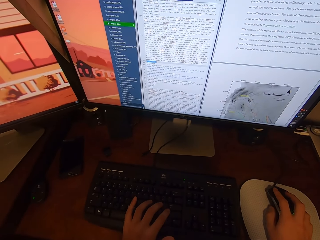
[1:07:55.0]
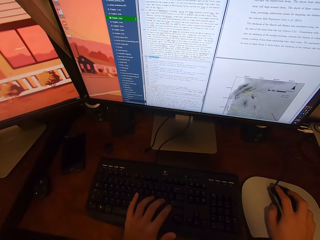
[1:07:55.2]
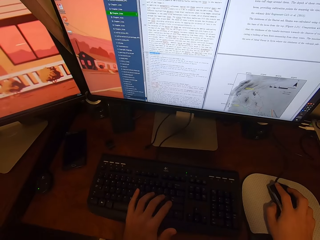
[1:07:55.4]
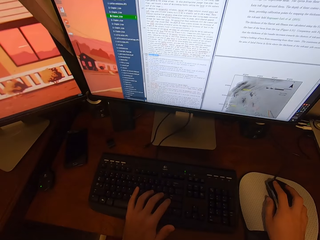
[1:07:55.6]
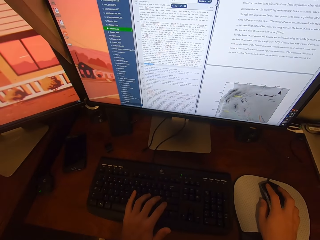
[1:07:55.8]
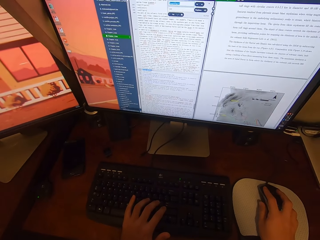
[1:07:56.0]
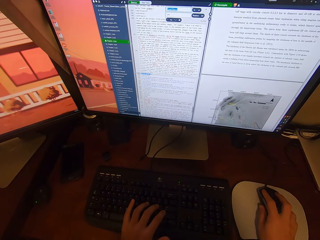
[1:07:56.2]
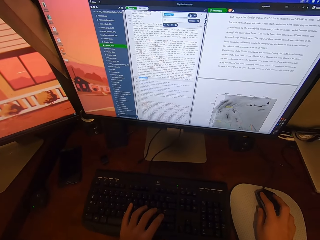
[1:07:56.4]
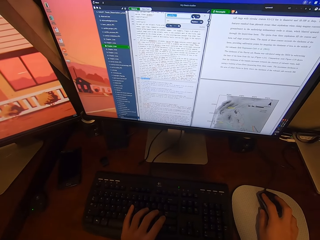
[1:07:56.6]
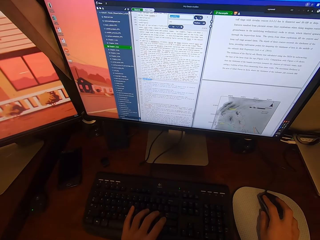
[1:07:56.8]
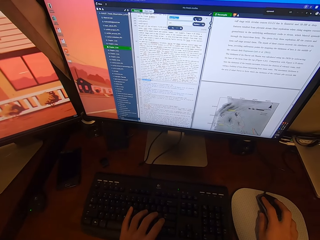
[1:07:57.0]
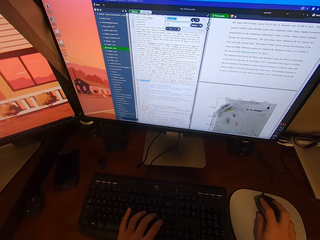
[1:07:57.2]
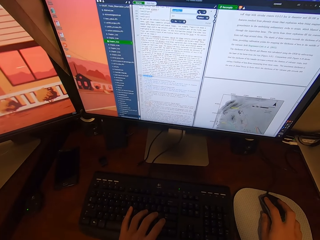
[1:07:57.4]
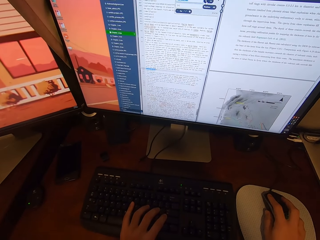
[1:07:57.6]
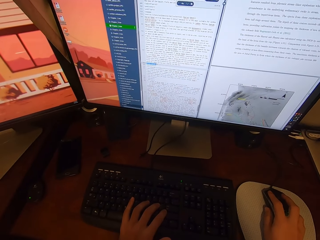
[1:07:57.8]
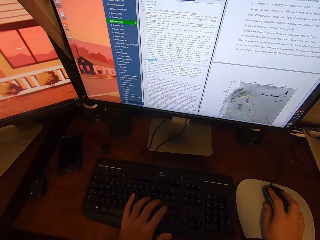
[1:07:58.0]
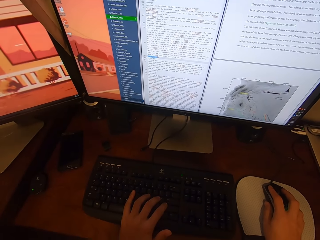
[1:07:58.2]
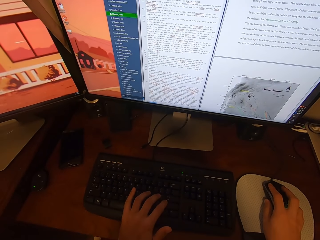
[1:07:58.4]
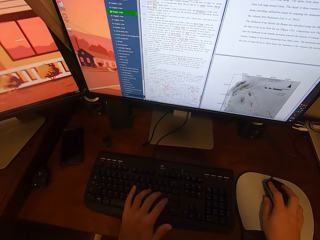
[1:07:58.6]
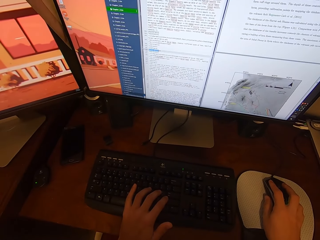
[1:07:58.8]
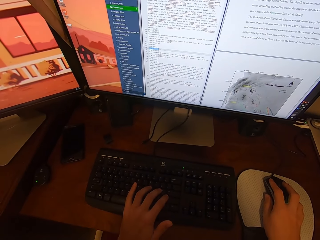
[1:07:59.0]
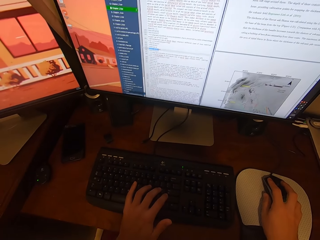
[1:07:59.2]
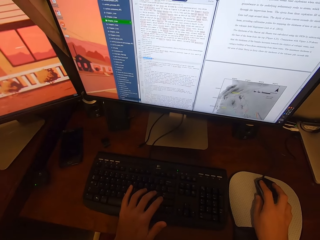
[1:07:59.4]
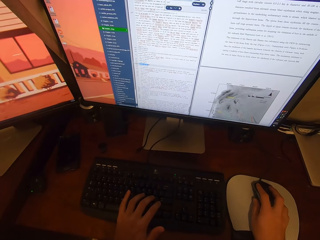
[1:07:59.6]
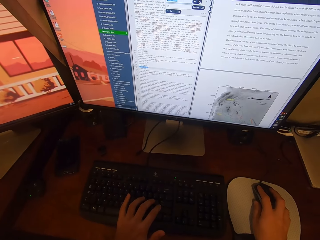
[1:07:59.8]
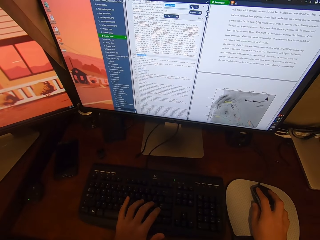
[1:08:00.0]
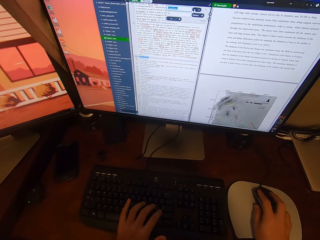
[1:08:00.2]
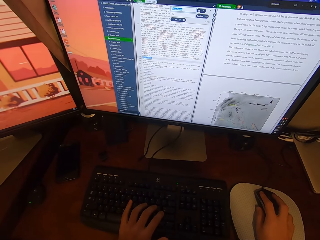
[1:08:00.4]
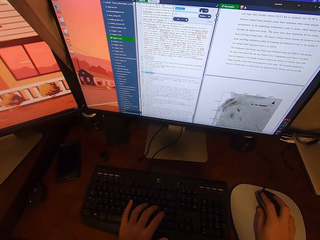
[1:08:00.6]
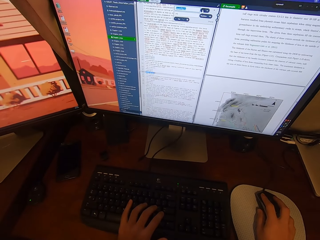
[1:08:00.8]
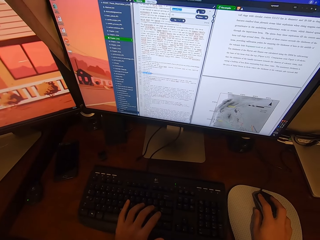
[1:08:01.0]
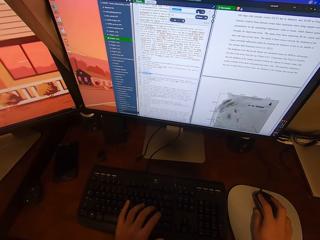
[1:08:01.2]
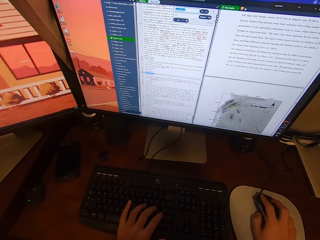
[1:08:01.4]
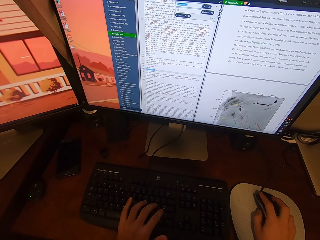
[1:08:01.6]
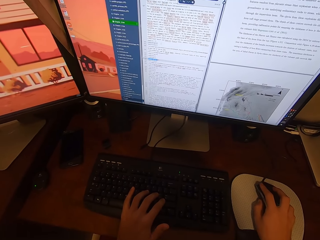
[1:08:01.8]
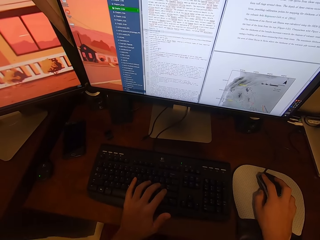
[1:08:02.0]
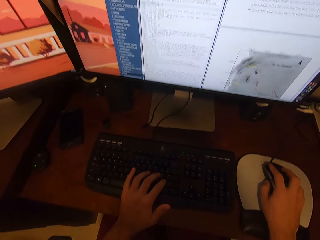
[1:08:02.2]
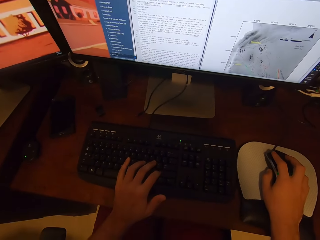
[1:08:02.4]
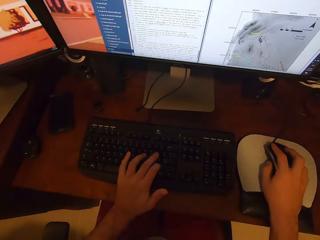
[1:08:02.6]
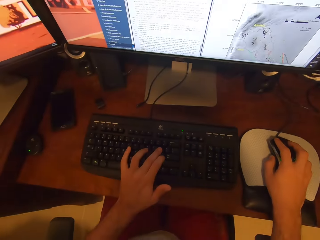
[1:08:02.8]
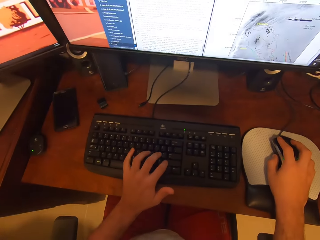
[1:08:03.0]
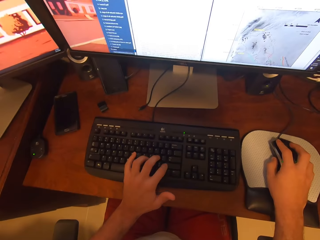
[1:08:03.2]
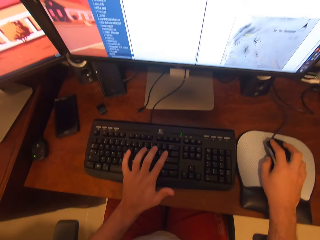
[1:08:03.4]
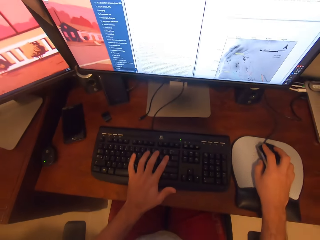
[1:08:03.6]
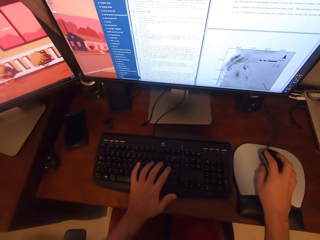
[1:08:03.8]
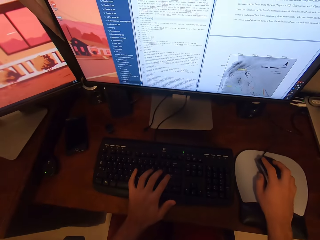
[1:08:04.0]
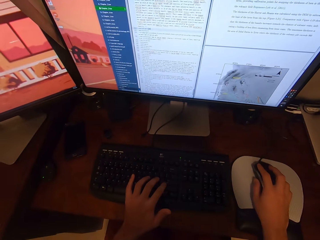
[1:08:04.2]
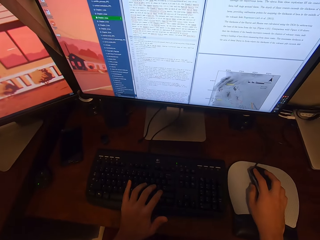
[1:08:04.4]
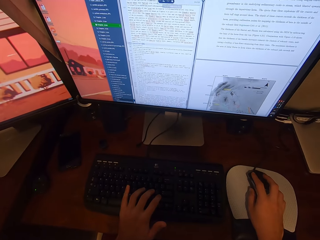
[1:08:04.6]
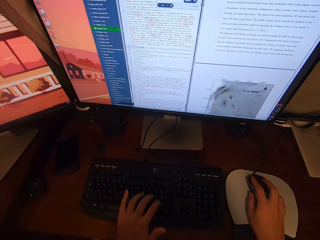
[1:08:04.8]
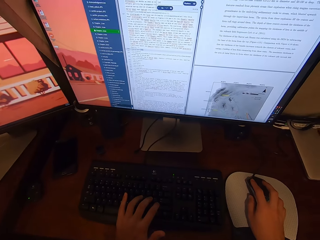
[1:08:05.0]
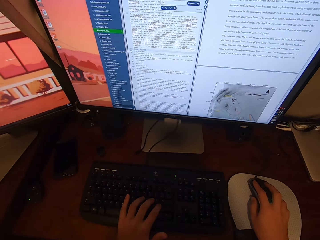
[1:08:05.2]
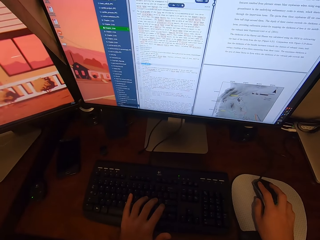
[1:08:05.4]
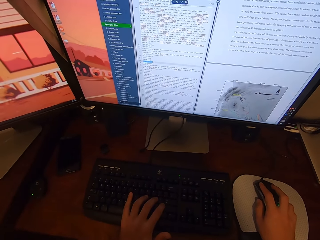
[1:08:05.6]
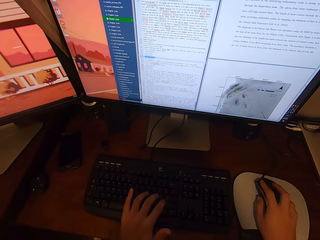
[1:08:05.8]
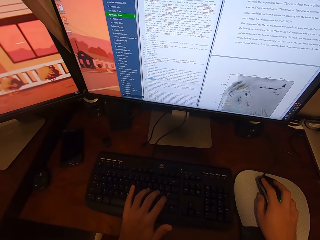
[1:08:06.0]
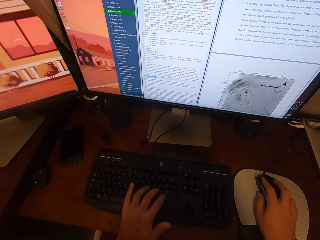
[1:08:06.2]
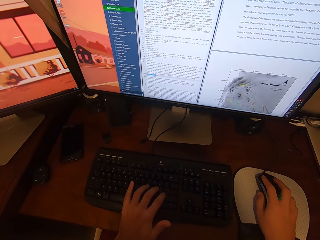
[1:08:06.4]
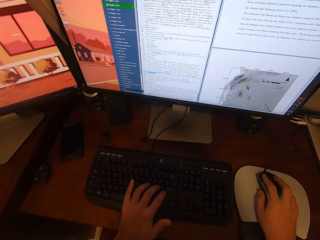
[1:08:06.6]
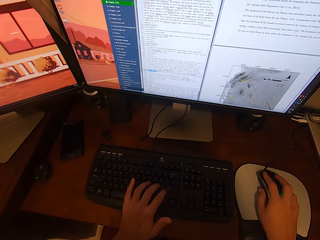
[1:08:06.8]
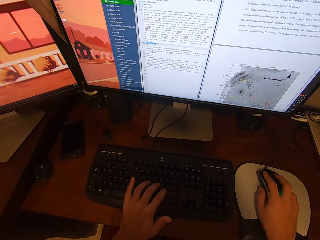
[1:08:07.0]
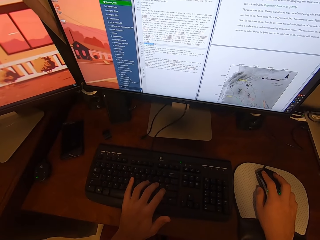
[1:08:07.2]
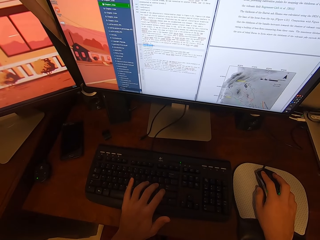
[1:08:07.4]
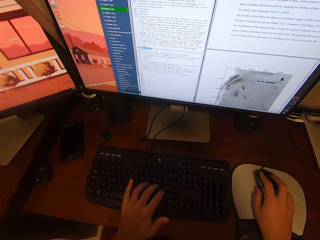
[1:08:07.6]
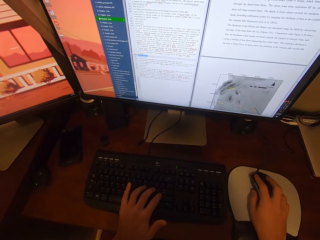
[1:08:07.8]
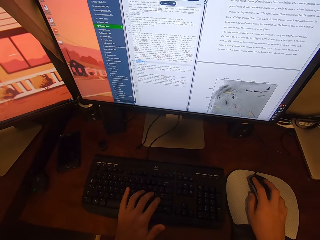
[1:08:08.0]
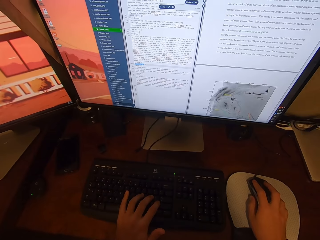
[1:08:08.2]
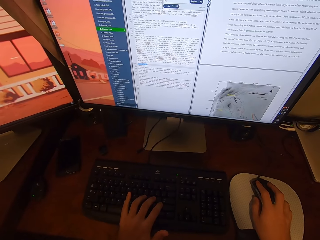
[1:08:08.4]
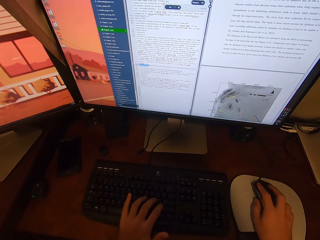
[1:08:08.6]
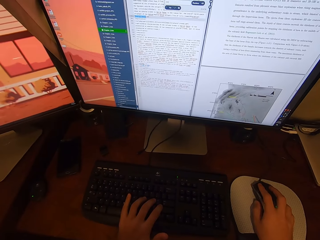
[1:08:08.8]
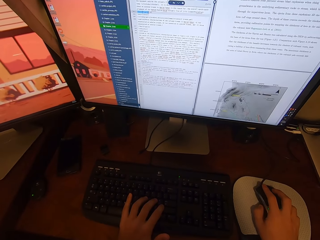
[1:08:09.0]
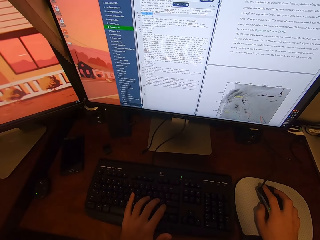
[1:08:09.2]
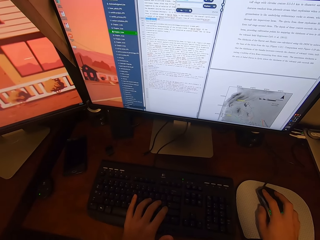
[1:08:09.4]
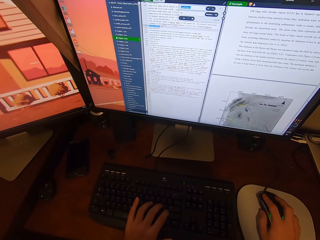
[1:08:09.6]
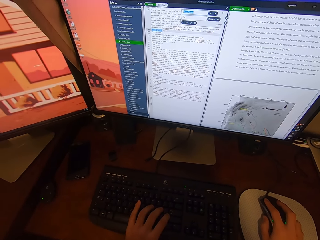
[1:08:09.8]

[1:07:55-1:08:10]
The camera wearer operates a desktop with a mouse. He types on a keyboard with his hand. He operates the desktop with the mouse.

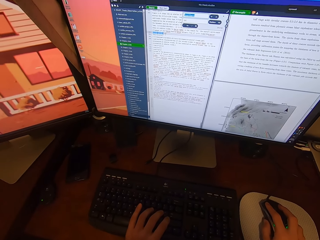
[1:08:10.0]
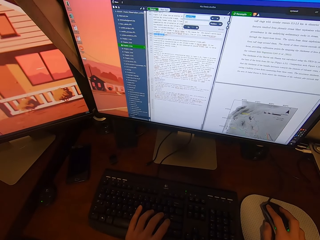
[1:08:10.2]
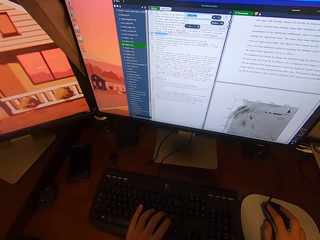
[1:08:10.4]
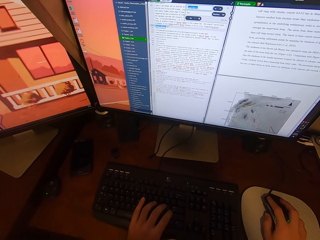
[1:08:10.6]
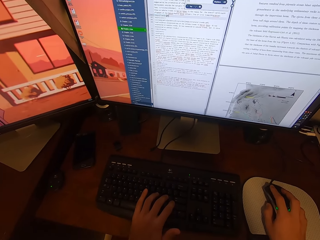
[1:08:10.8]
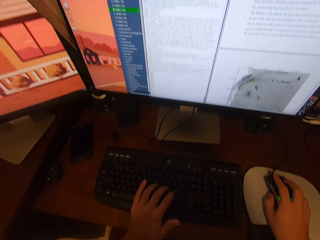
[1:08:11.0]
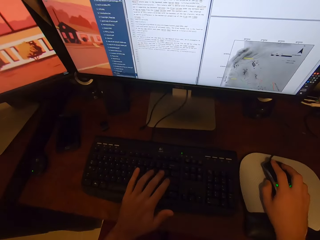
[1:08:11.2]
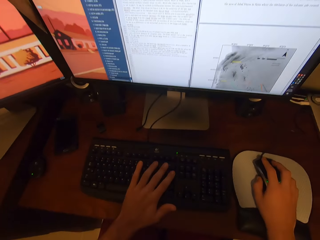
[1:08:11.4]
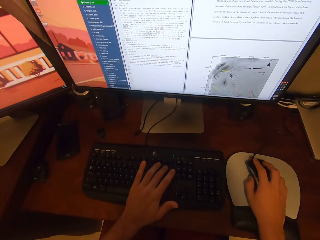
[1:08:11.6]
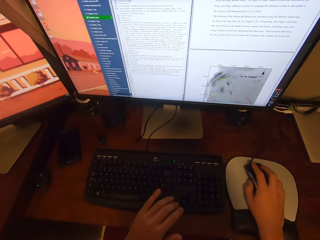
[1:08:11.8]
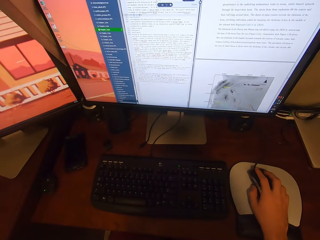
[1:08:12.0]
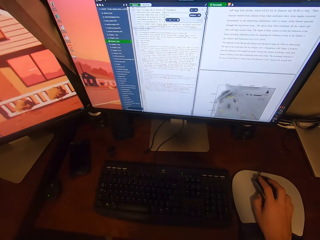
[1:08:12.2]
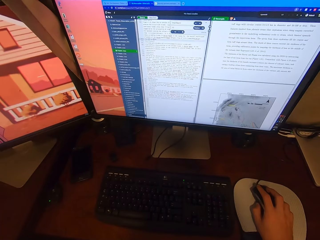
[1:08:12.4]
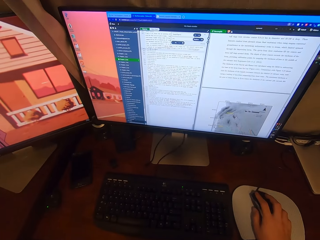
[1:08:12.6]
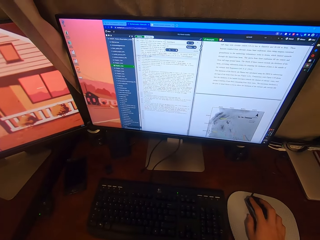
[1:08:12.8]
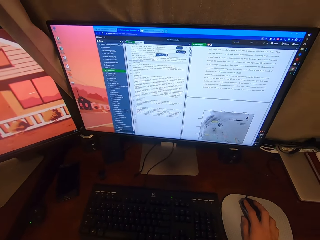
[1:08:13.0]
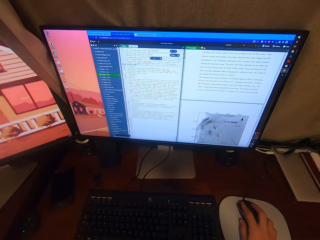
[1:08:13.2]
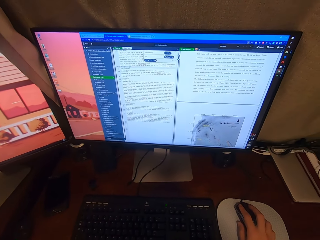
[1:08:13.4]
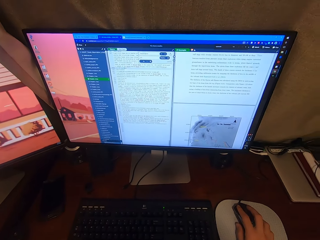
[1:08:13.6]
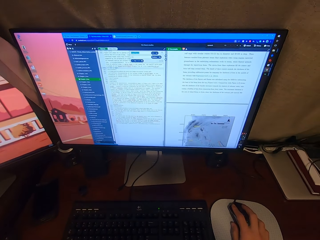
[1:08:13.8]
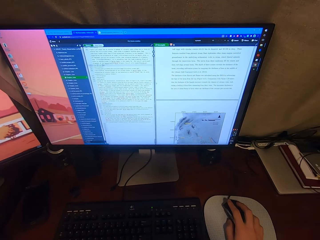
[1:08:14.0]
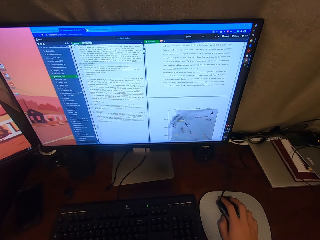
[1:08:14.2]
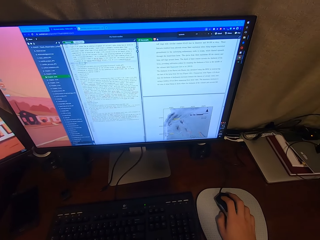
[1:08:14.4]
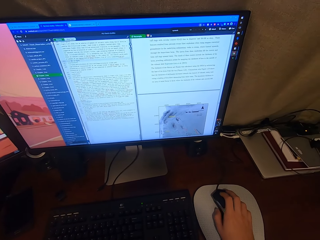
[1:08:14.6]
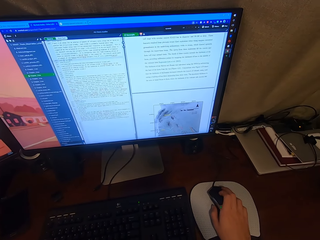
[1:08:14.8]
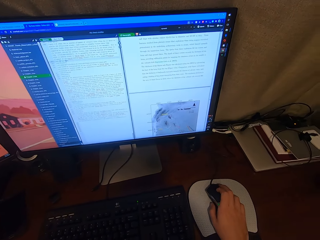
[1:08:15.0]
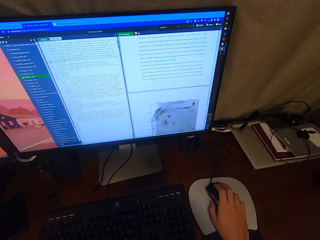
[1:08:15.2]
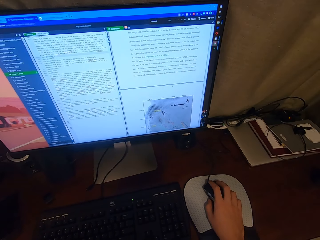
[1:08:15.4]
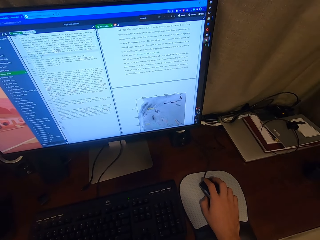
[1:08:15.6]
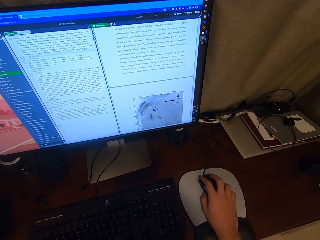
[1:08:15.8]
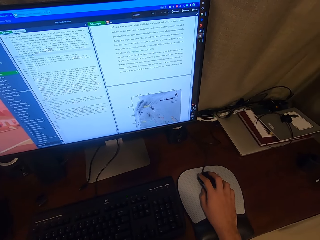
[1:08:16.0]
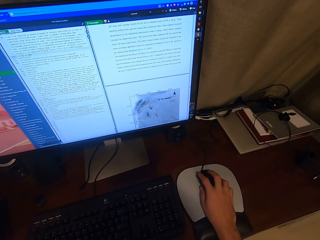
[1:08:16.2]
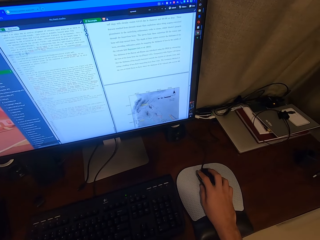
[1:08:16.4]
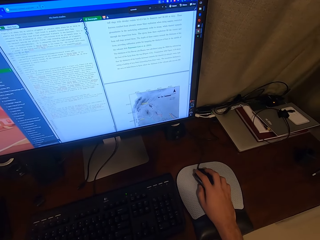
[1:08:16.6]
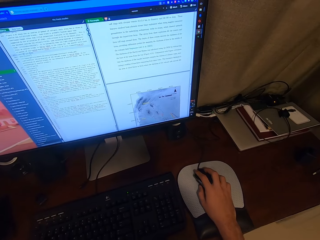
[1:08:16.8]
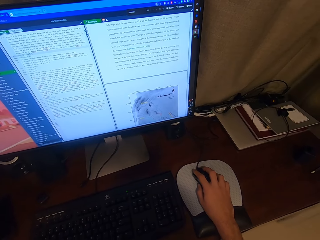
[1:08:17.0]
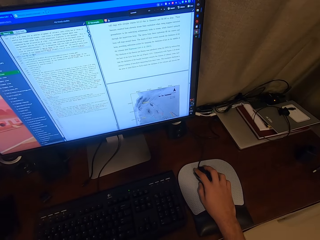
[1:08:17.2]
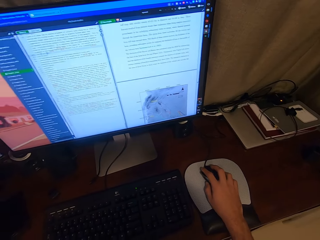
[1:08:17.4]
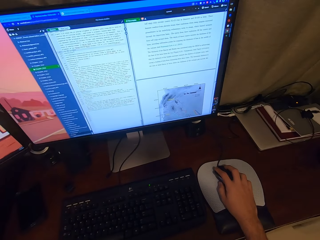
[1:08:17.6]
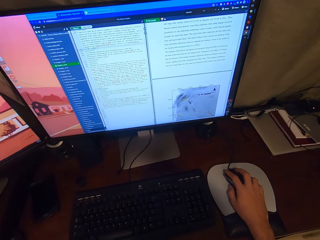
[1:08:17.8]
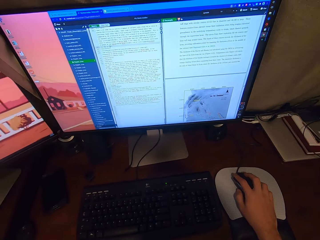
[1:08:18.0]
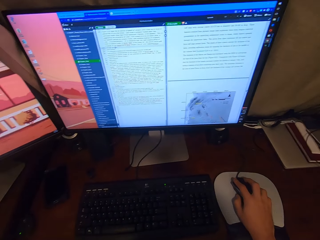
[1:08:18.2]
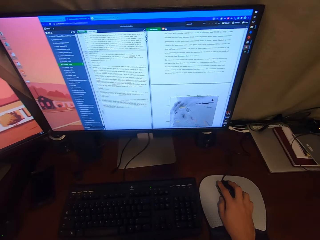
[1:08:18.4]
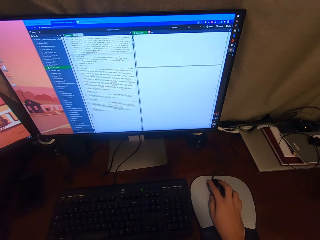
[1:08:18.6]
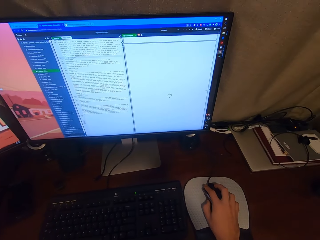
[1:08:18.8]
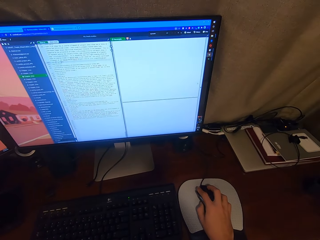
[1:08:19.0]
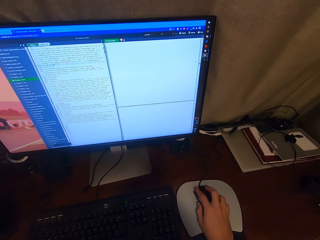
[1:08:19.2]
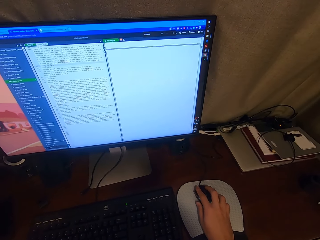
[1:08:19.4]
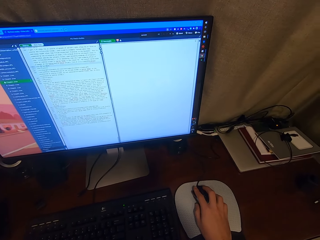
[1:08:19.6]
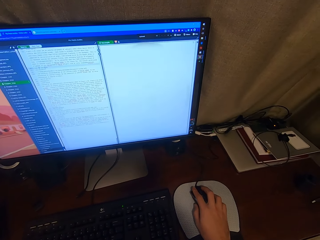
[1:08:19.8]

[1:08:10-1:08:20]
The camera wearer types on a keyboard with his hand. He lifts his left hand from the keyboard. He operates a desktop with a mouse. He looks around a room.
